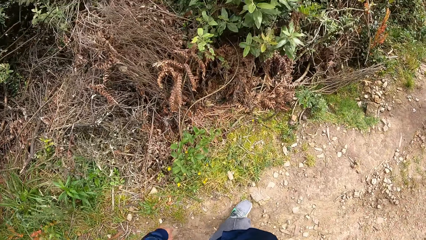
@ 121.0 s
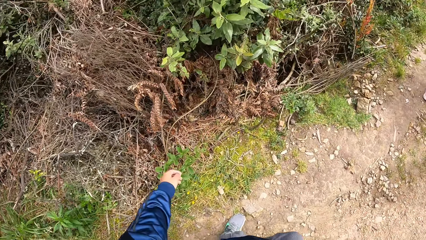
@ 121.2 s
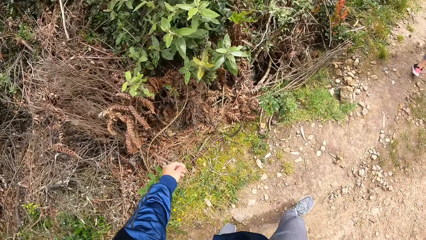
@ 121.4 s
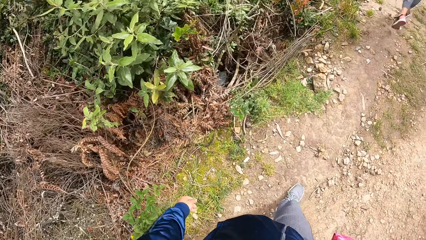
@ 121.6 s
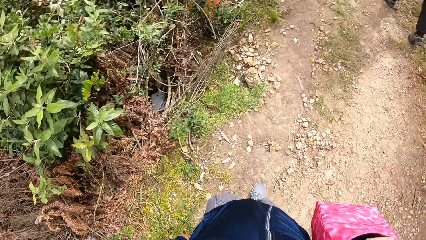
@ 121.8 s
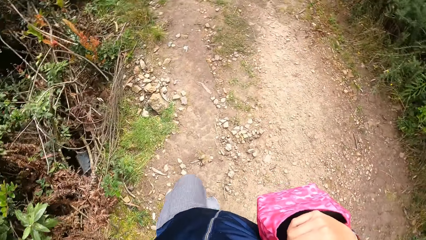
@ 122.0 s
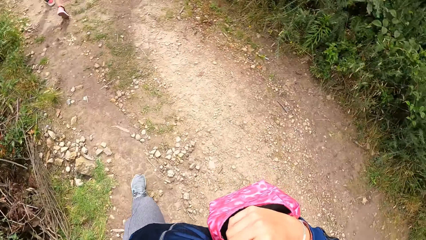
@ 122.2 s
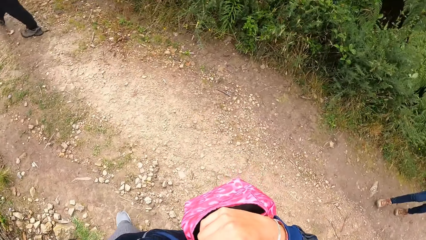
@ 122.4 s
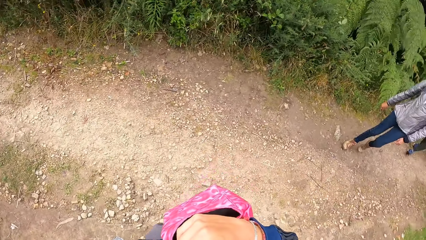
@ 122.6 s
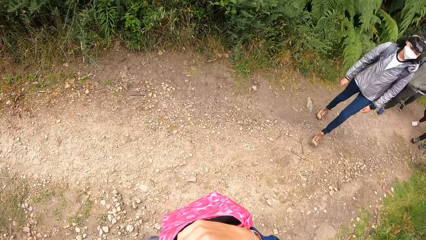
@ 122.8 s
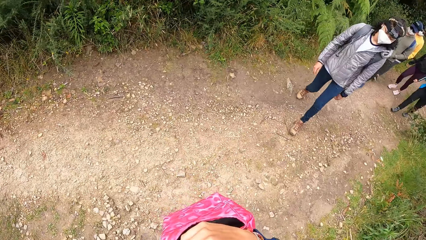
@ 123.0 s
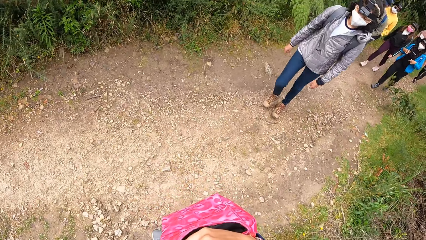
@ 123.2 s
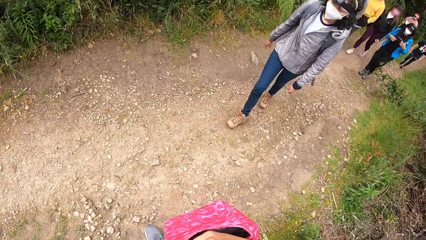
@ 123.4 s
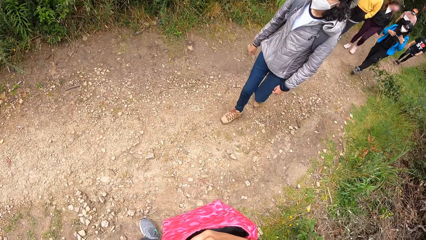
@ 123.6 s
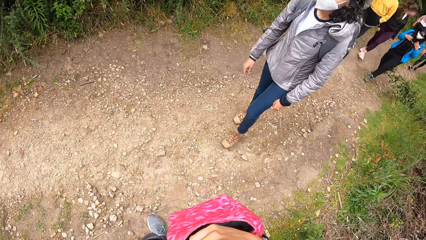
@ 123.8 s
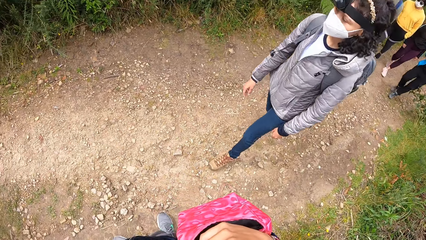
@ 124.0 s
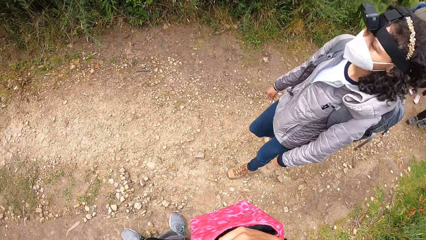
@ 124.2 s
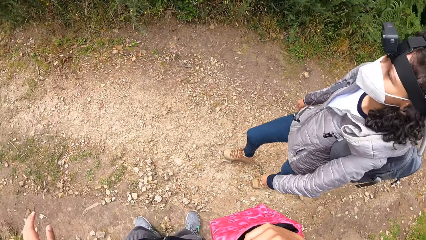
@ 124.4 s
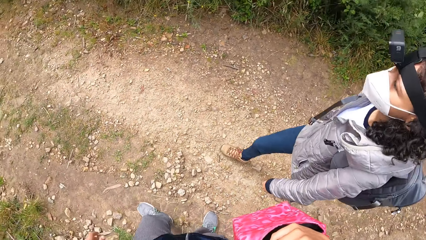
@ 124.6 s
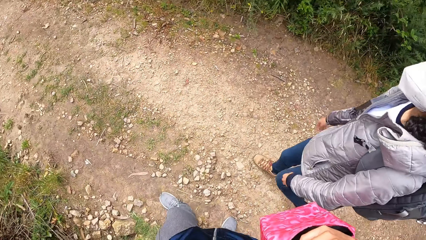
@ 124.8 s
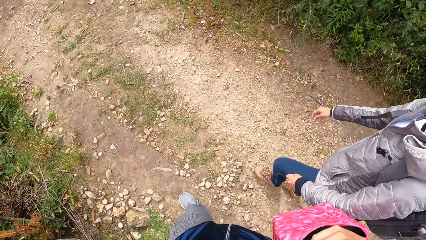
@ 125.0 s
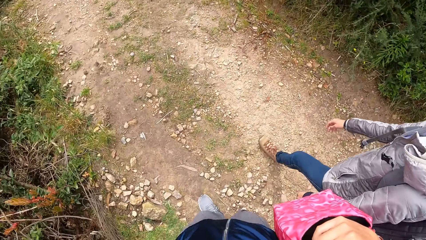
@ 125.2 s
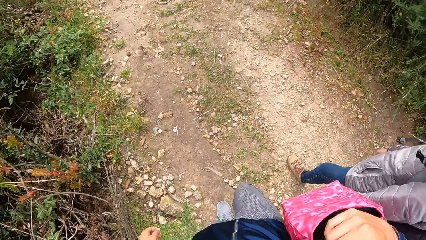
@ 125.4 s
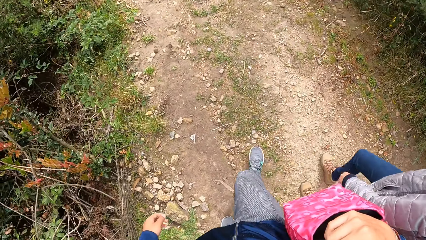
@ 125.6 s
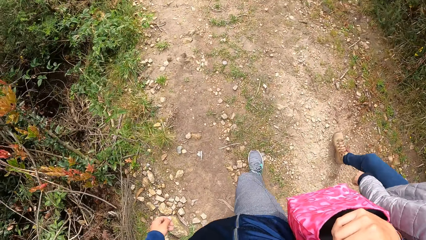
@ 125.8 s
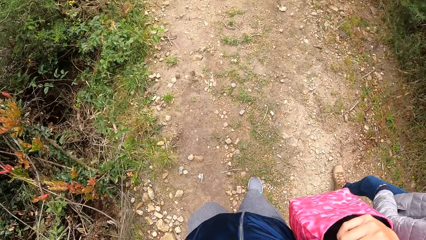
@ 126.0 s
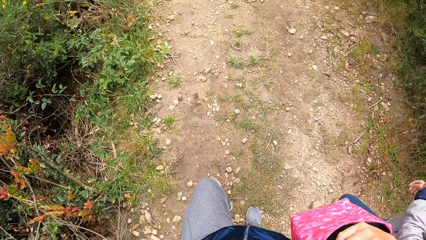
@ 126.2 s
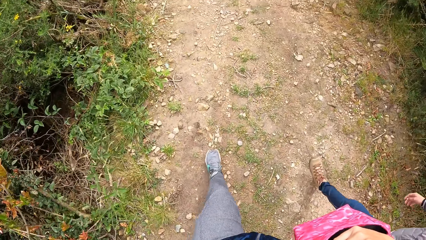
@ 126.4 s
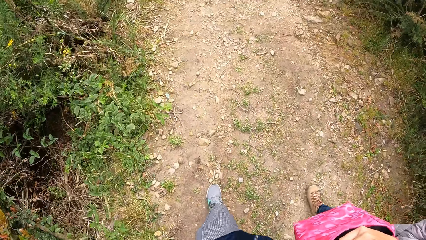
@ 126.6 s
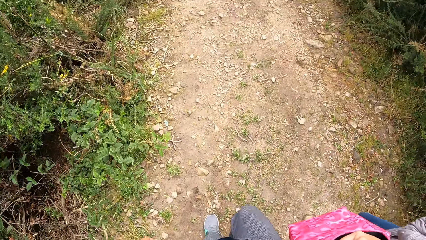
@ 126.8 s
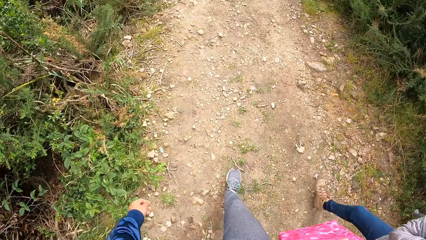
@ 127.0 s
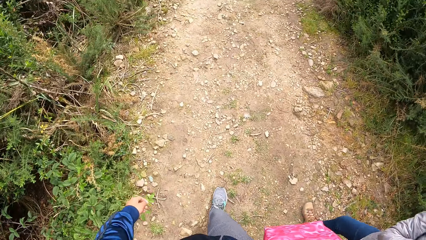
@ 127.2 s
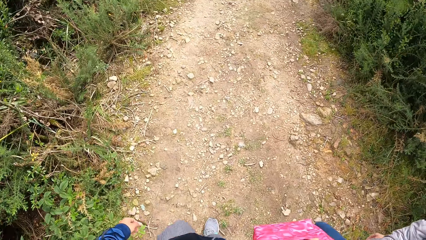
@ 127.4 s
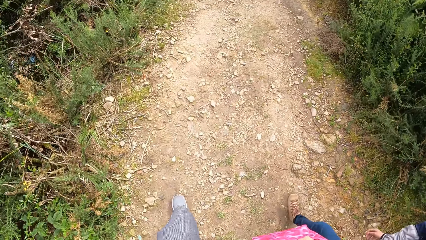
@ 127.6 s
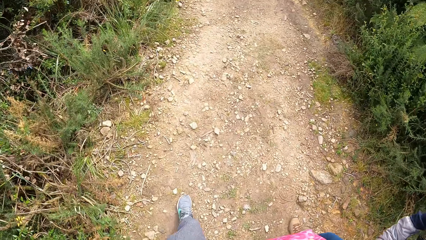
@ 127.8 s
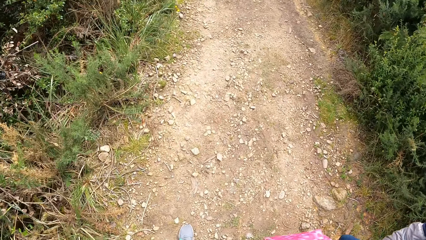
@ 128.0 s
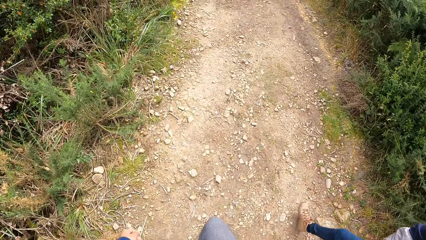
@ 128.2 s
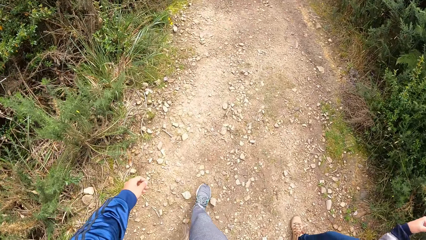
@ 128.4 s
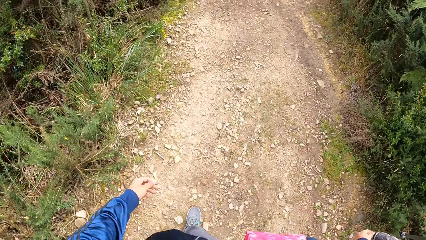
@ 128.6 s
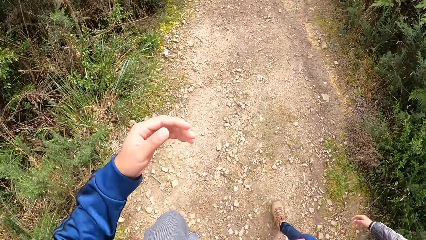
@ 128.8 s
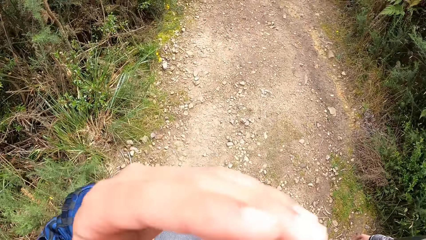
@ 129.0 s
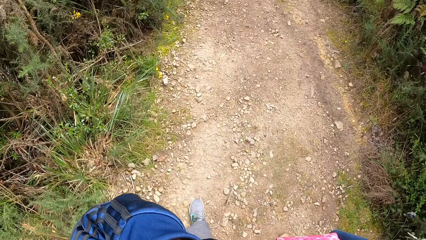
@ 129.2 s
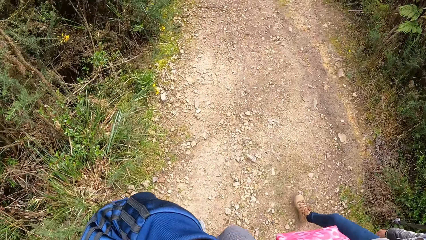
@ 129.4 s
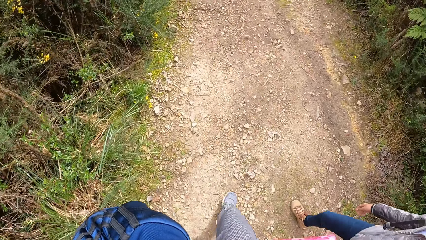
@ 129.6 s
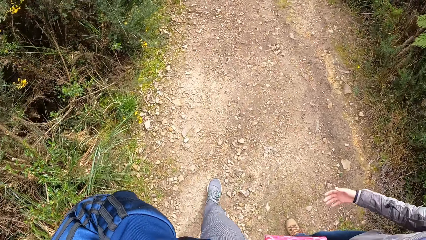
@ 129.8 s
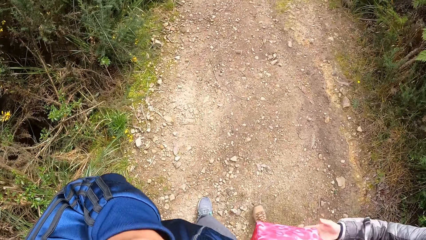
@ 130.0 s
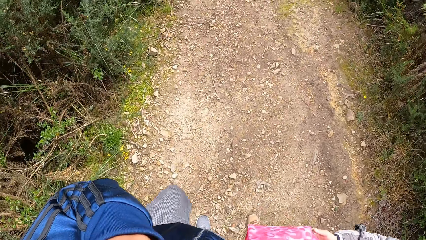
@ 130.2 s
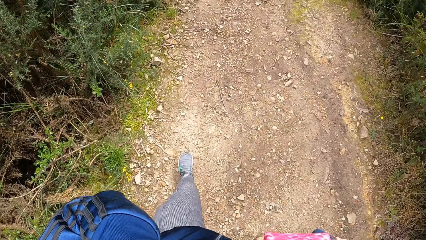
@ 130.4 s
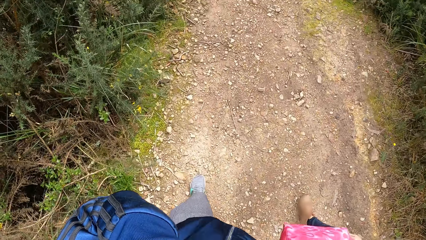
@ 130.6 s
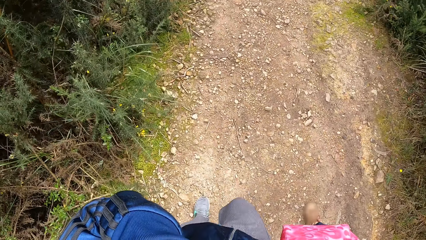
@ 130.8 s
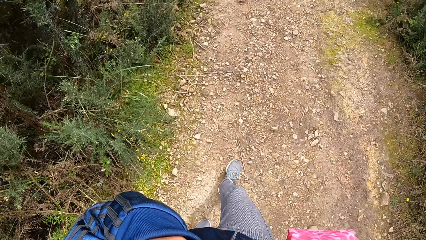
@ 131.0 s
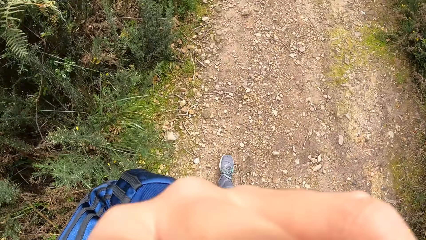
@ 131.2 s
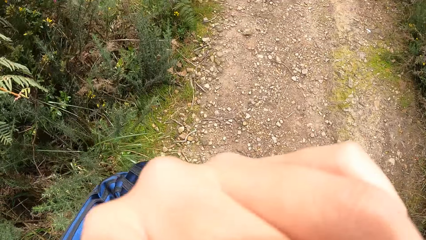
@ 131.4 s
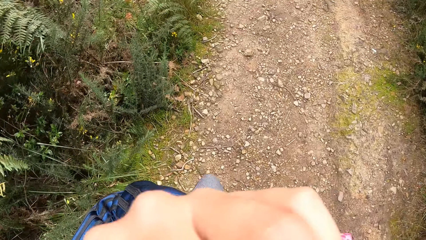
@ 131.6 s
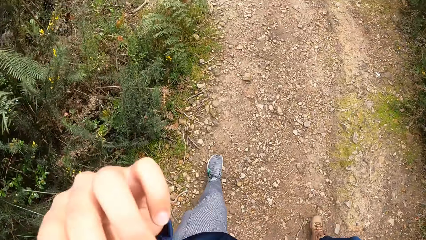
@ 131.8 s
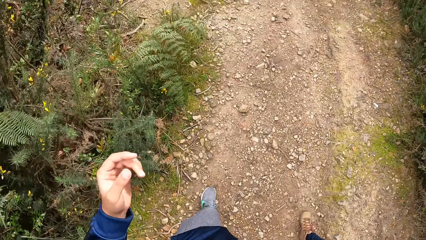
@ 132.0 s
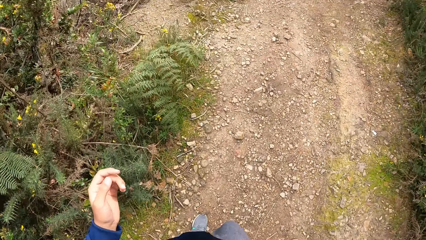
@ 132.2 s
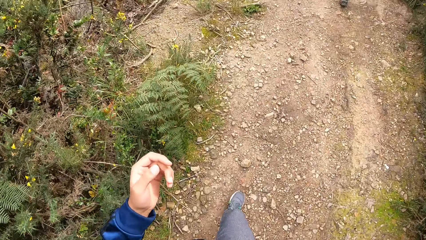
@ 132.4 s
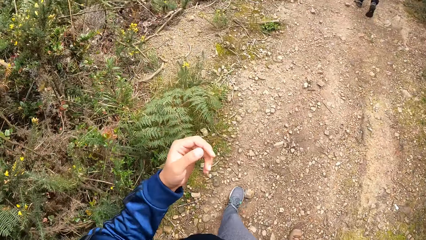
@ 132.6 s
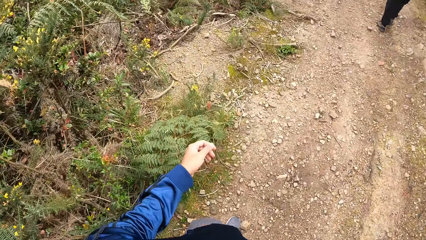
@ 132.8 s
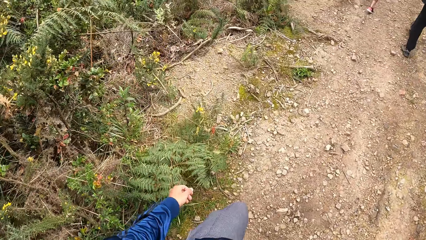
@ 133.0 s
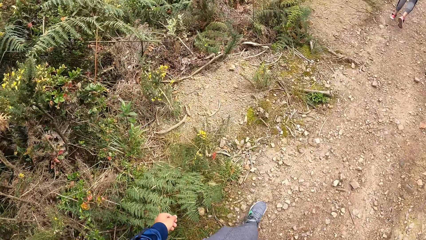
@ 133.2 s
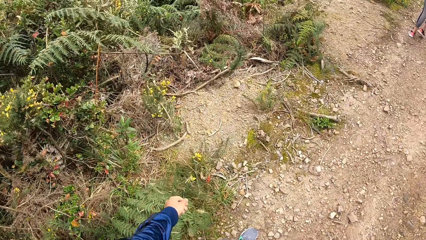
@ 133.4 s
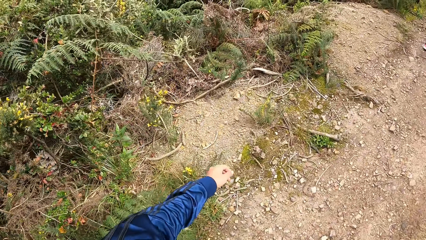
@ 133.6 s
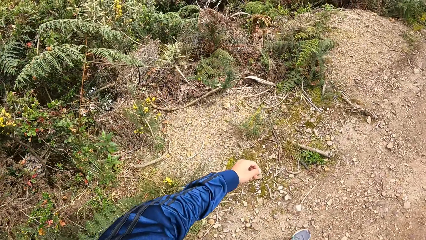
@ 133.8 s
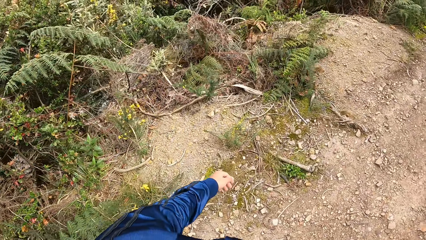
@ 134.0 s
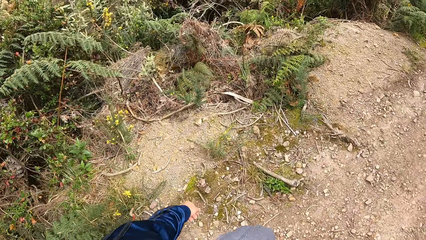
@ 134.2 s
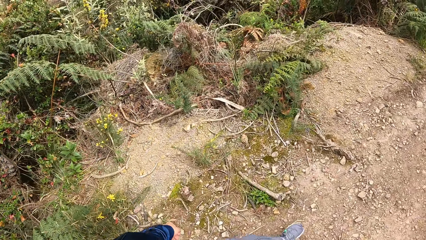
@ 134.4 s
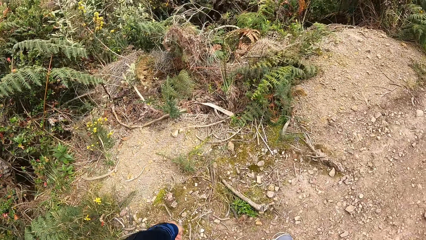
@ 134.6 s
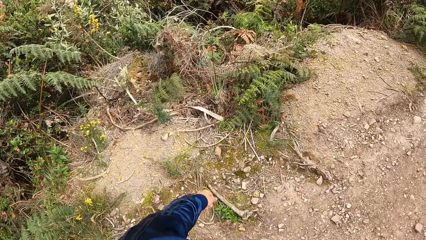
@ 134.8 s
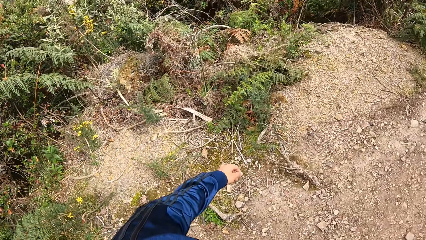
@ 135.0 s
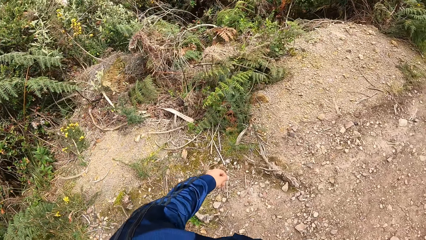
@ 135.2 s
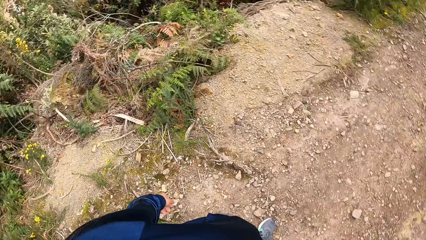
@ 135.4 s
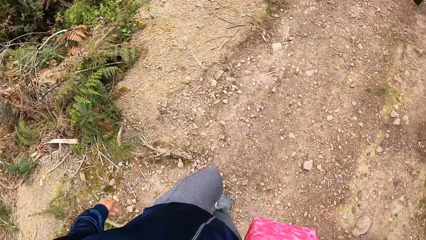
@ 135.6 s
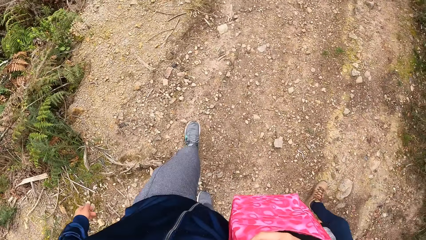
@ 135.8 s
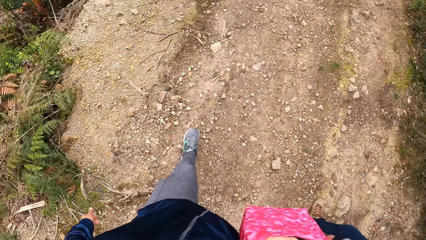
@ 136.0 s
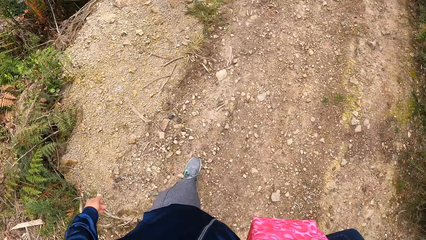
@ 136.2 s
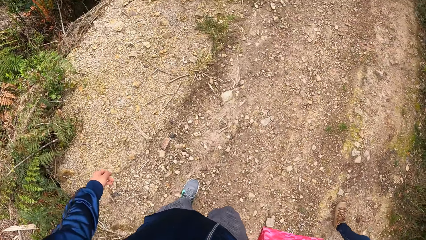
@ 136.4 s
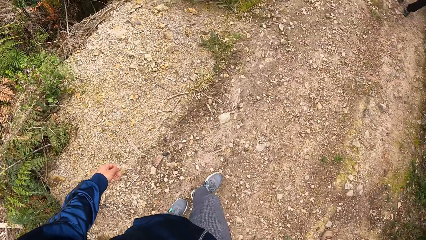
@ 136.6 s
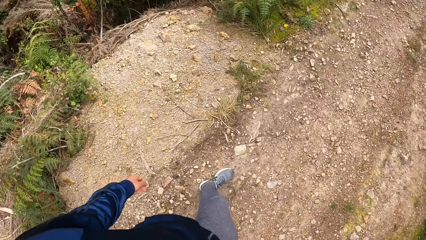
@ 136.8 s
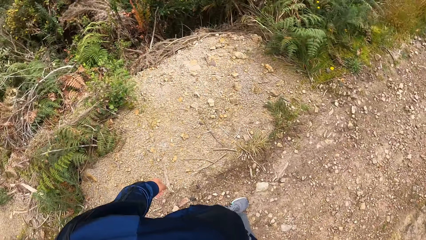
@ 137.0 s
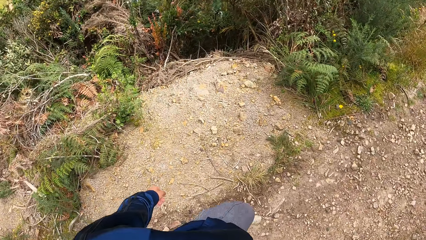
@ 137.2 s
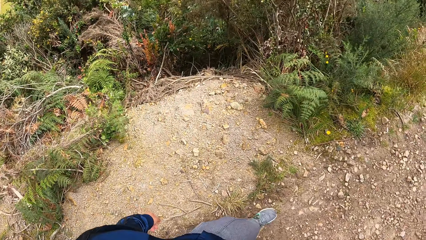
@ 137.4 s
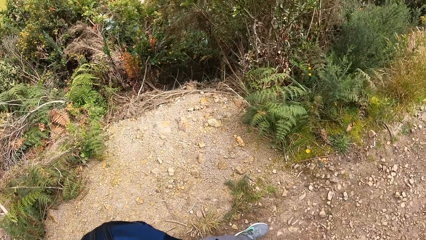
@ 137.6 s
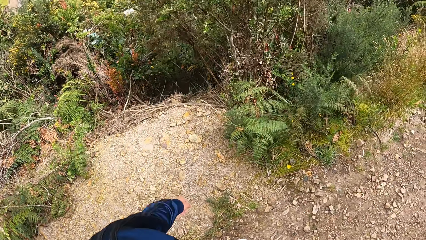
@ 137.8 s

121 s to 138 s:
The camera wearer stops. She looks back. She looks in front. She walks through the pathway with the woman. She touches her face with her left hand. She removes her left hand from the face. She looks sideways. She looks down.
